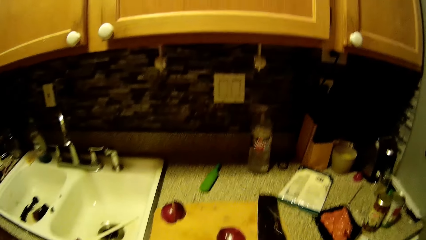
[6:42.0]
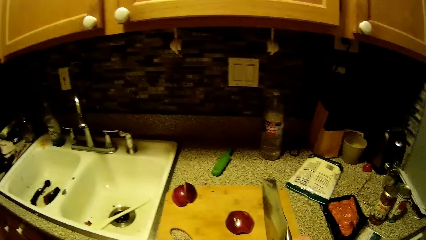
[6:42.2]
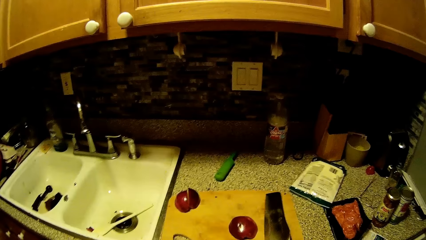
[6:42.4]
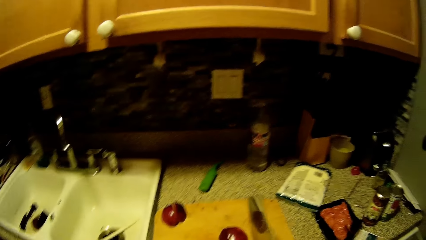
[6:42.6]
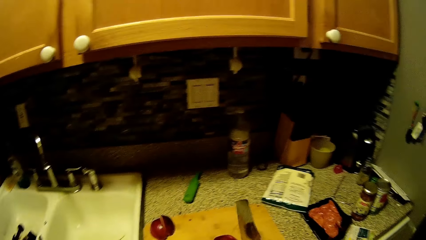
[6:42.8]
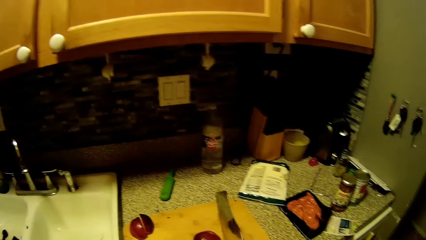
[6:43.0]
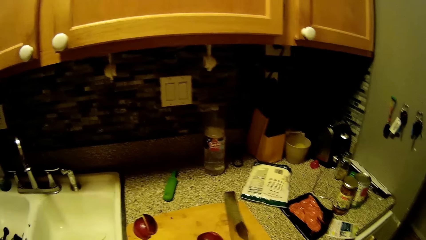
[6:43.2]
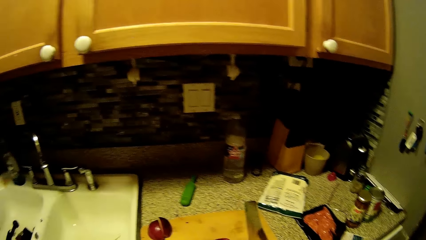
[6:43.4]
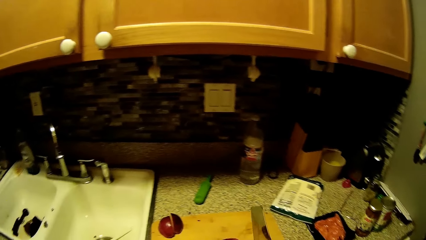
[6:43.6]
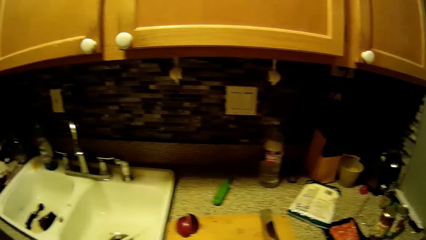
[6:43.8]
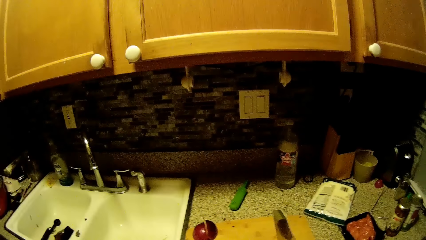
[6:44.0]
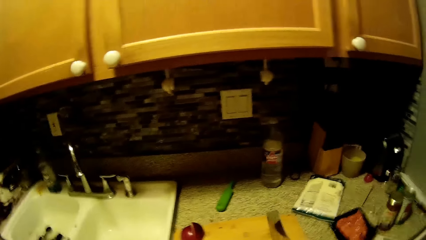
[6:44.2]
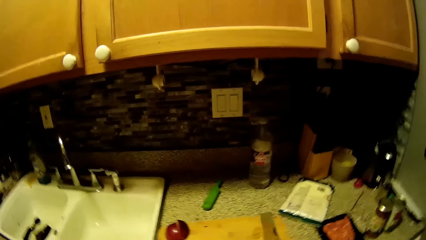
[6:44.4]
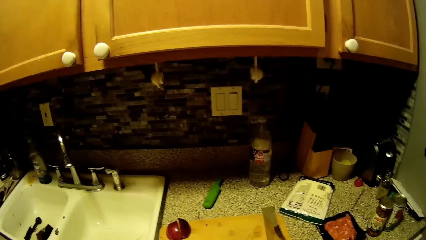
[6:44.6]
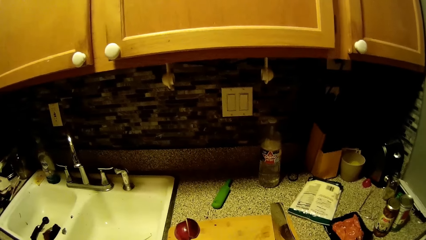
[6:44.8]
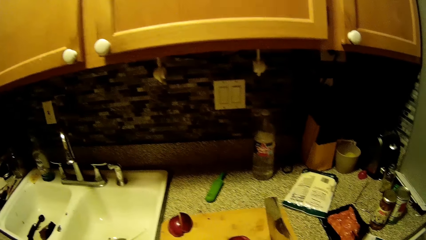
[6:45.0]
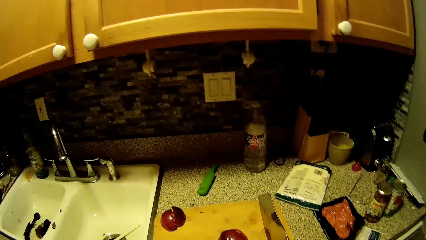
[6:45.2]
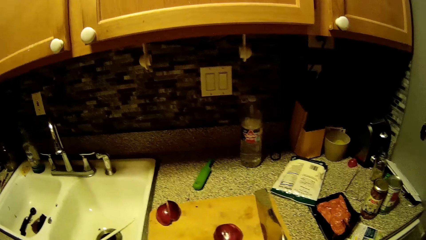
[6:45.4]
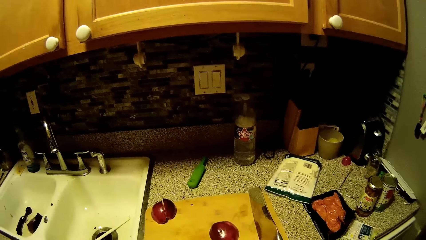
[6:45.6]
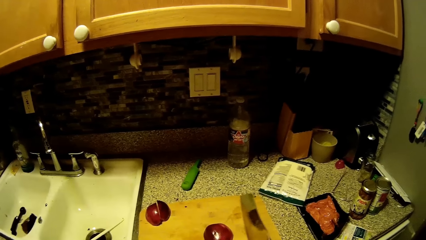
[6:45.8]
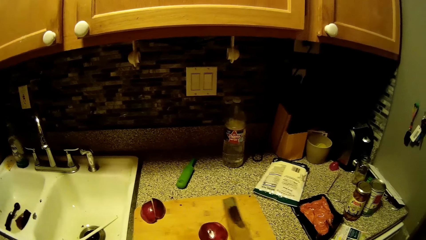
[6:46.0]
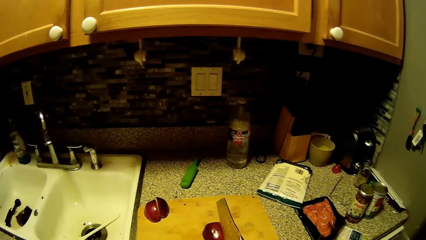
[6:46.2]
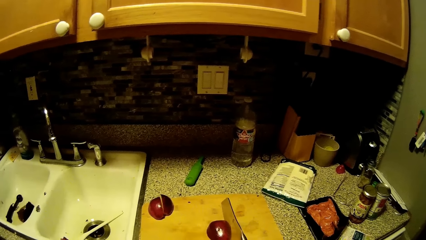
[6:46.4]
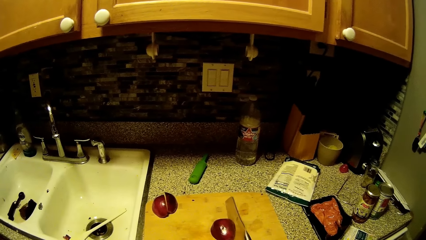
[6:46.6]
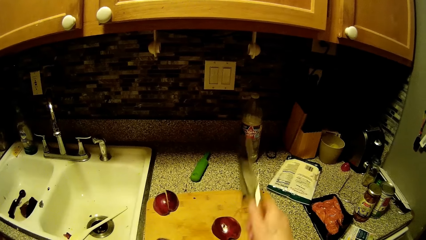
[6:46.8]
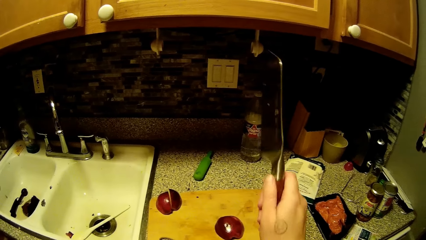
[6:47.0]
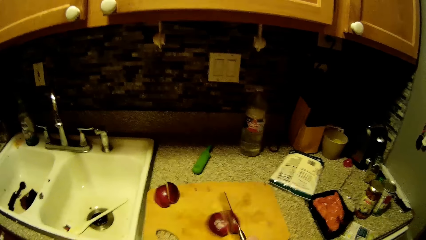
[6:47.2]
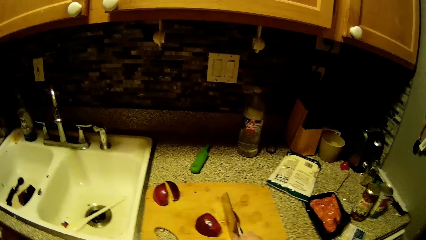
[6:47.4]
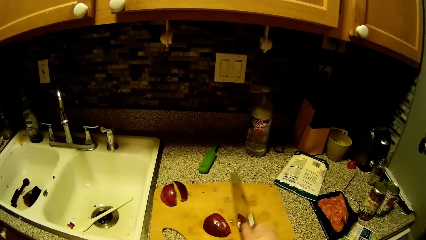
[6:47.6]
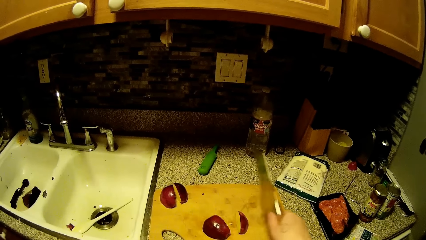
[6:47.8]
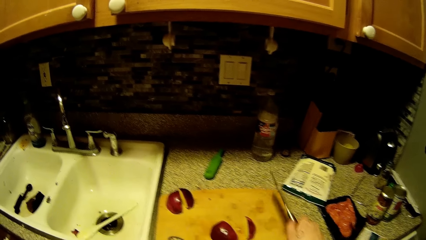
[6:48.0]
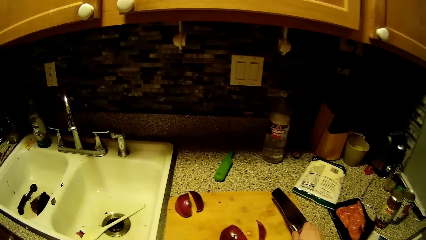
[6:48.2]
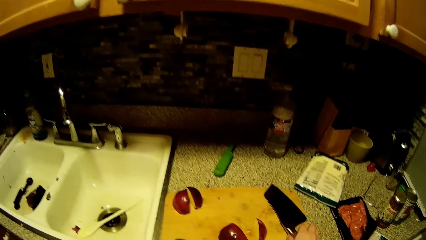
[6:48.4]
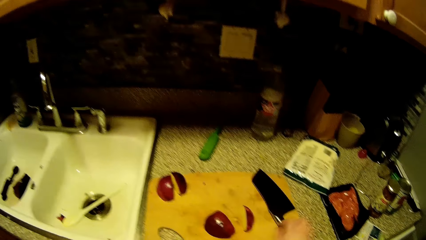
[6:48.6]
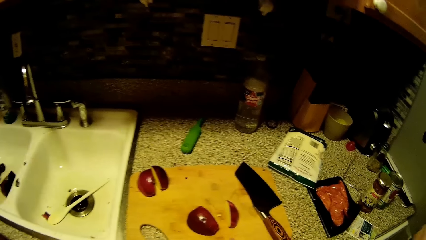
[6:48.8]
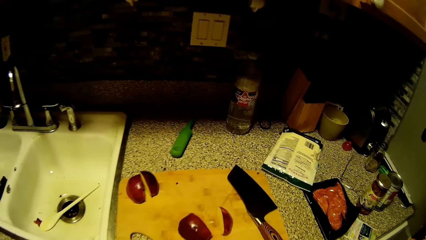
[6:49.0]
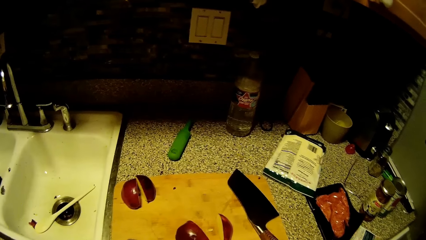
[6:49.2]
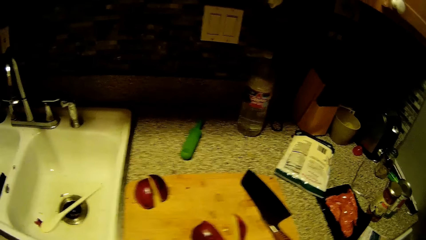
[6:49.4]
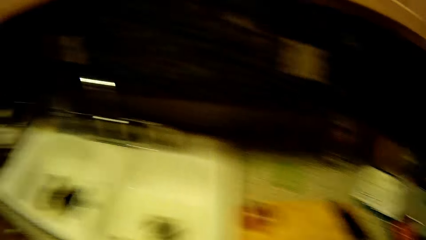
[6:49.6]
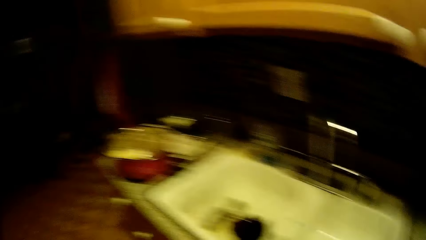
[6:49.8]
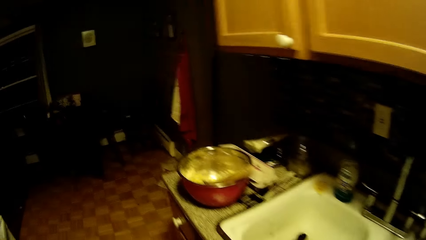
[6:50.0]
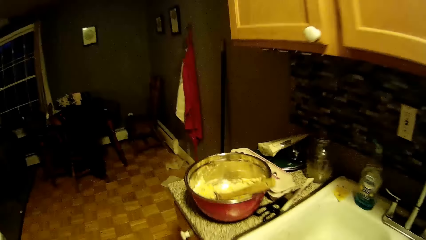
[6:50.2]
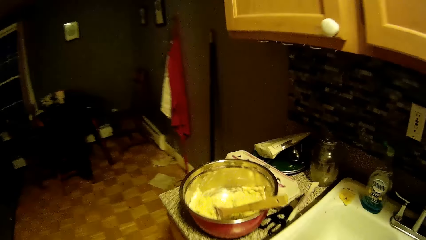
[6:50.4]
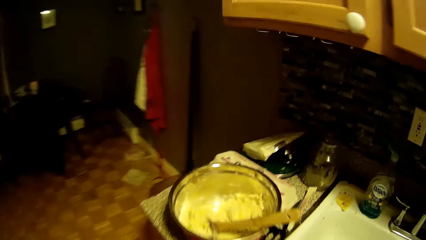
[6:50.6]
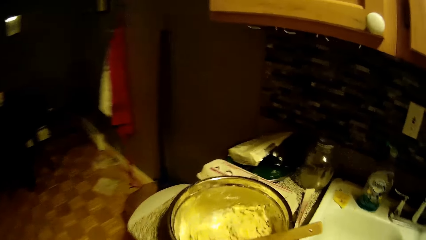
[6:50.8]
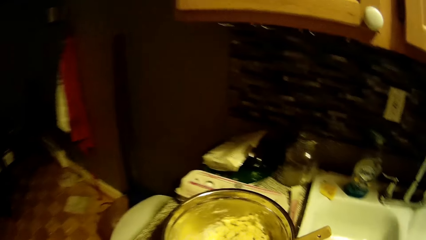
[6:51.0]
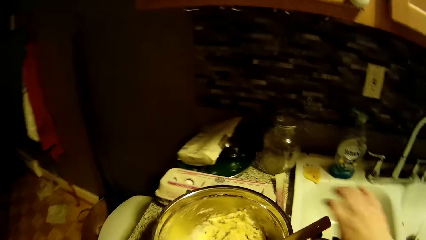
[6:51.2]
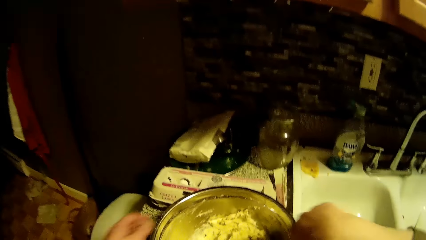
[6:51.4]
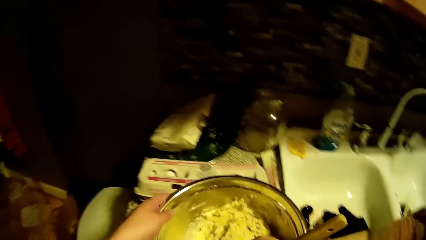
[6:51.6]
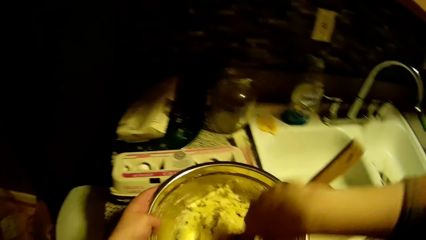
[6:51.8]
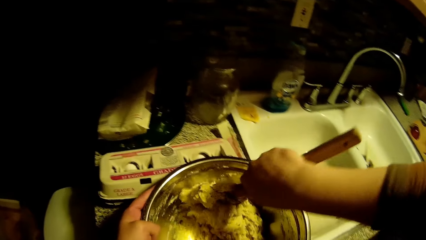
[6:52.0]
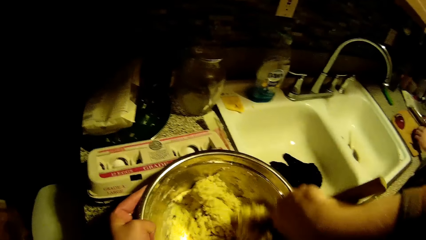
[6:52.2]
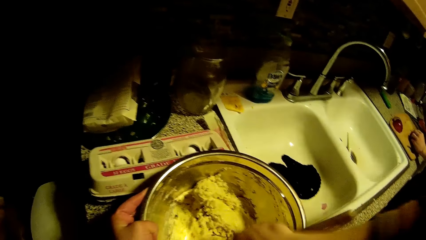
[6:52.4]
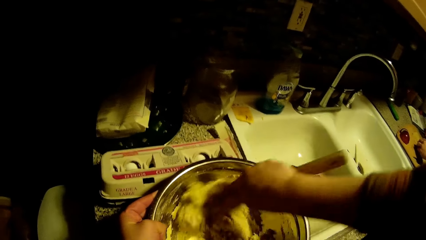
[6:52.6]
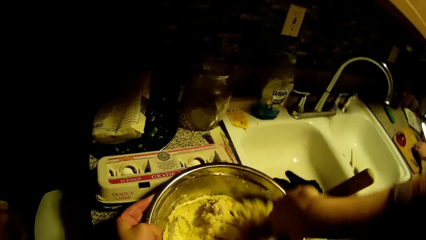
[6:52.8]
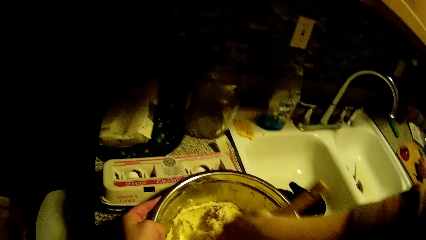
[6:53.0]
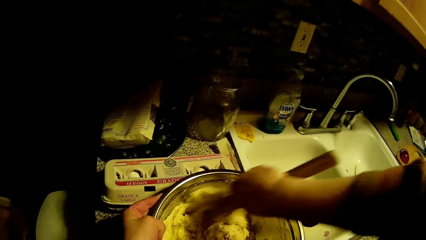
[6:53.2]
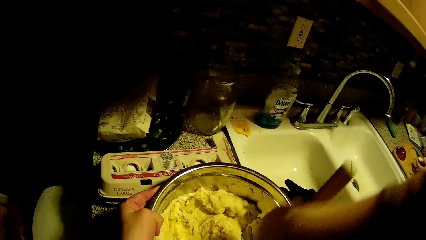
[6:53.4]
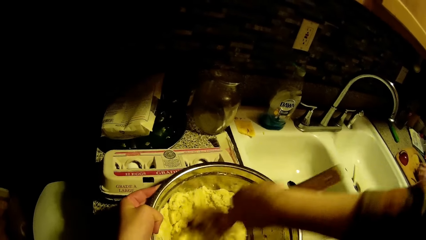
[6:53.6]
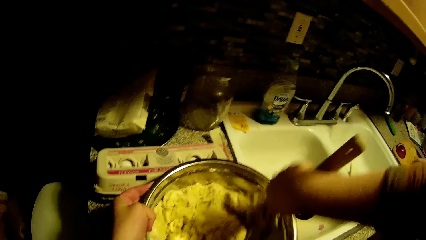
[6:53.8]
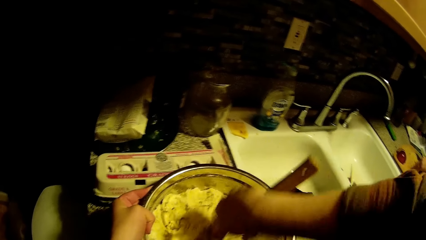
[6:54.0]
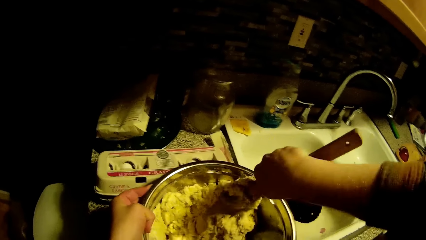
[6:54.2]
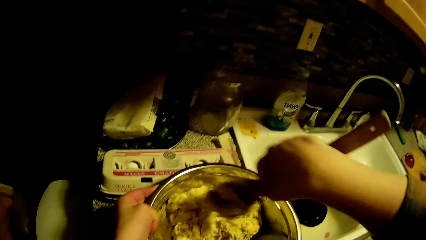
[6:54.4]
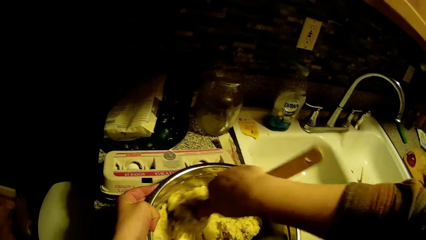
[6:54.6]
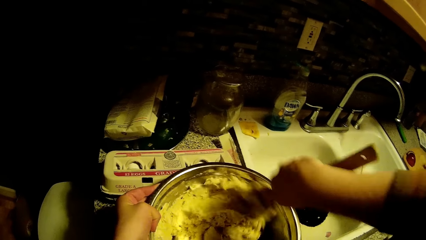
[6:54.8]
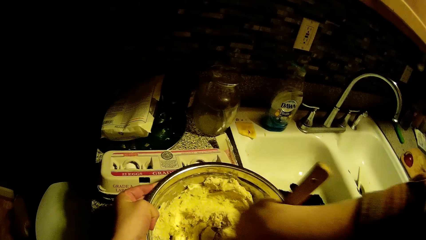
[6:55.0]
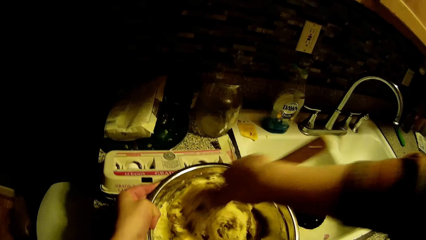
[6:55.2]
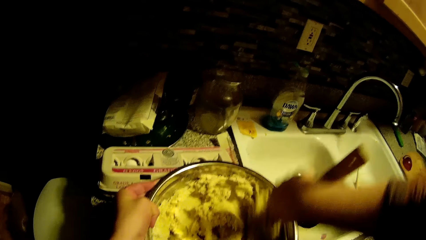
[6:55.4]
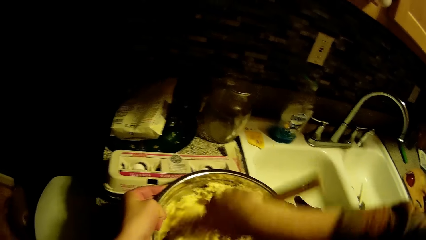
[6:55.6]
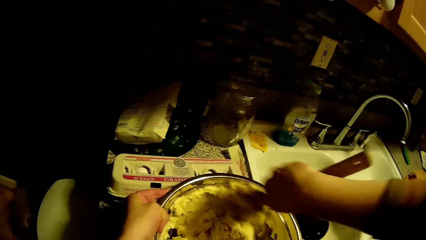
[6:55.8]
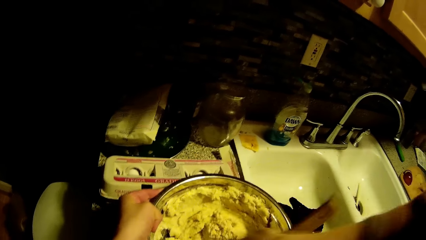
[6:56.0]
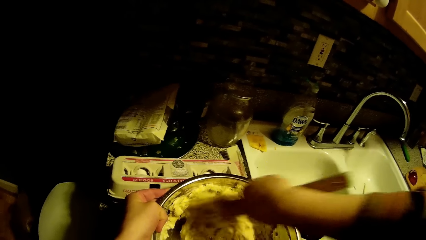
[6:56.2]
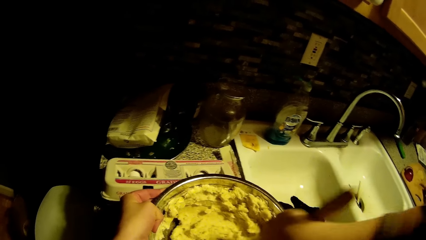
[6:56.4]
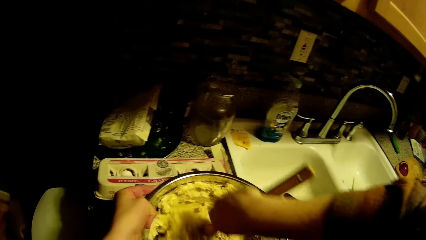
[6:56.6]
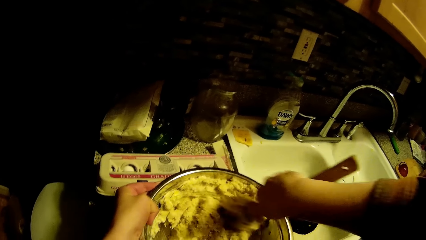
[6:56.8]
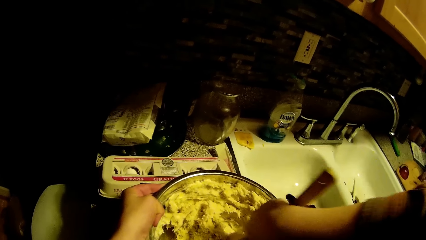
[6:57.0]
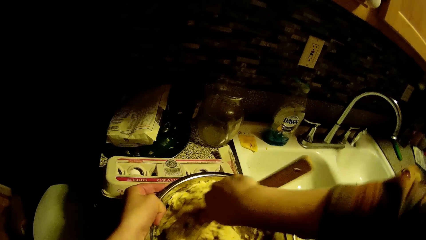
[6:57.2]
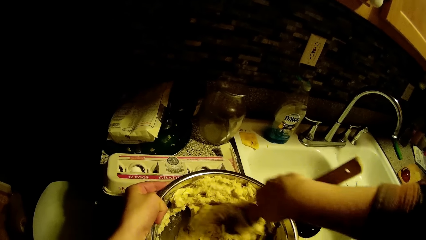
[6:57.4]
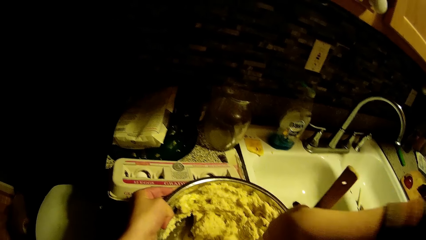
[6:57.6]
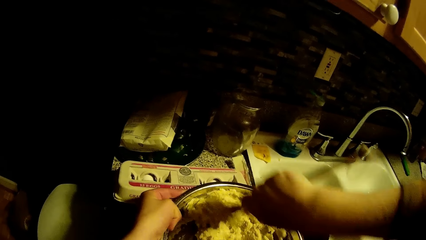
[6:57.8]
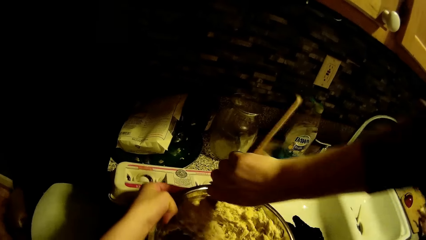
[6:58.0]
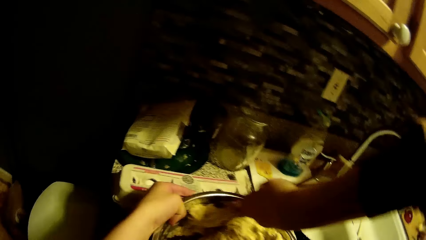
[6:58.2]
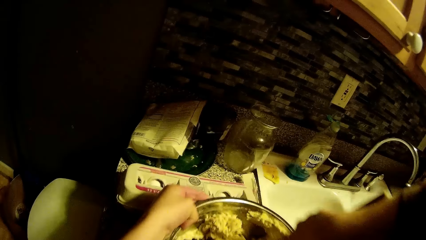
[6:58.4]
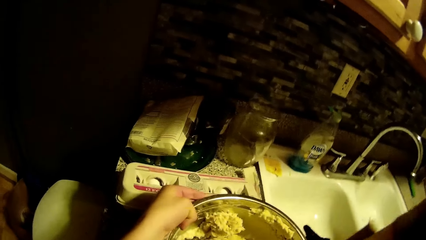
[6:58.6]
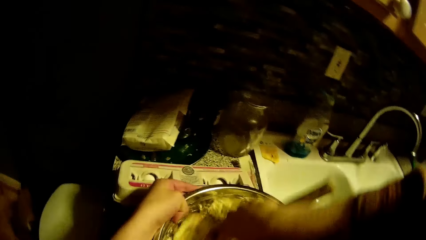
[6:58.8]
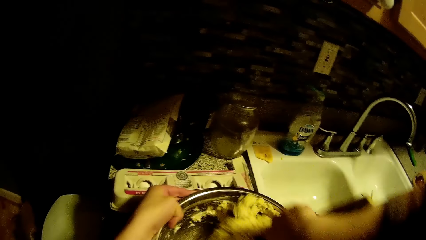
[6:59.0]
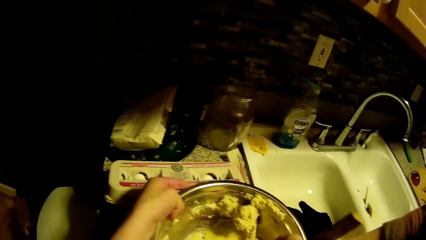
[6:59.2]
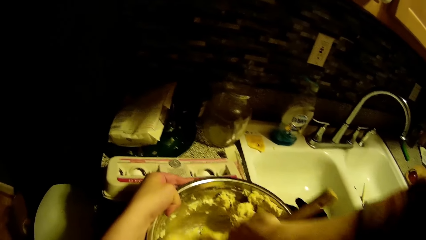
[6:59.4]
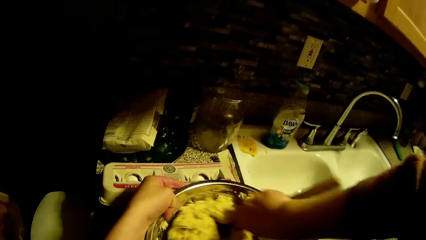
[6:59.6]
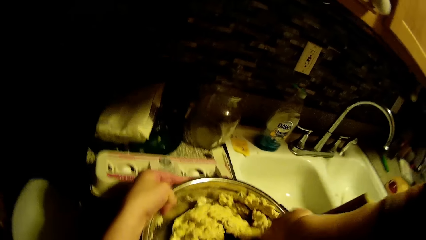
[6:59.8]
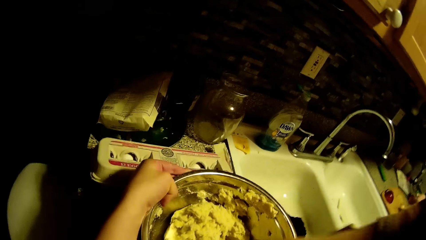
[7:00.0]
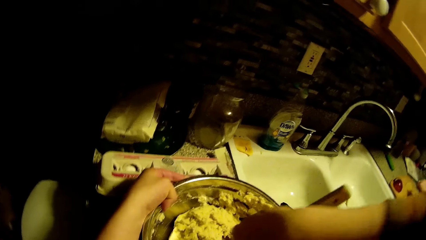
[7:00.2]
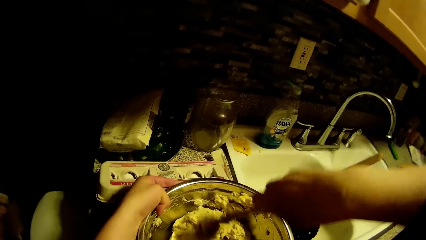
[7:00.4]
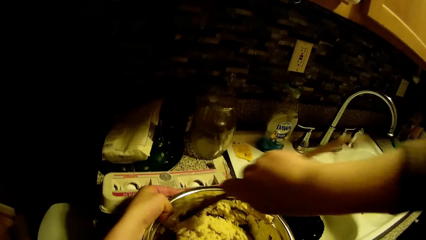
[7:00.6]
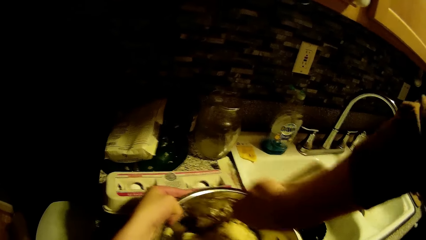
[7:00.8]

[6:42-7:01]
The camera wearer stares at the apple. The man chops the onion on the slab with the knife in his right hand. The camera wearer slices the apple on the chopping board. The man places the knife in his right hand on the slab. The camera wearer drops the knife on the chopping board. She holds the bowl on the countertop with her left hand. She holds the wooden spatula in the bowl on the countertop with her right hand. She stirs the flour mixture in the bowl with the wooden spatula in her right hand.
